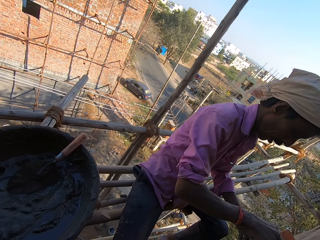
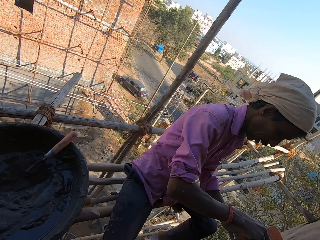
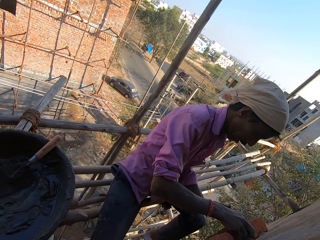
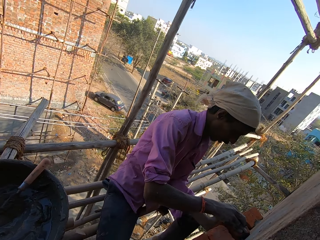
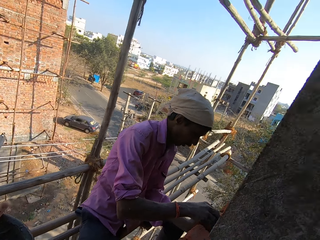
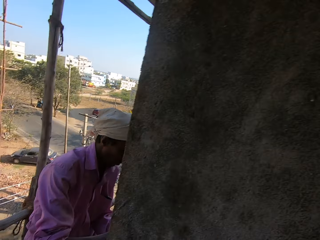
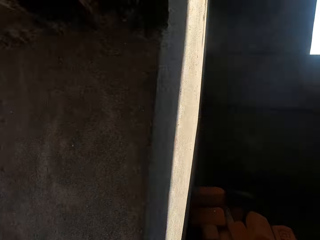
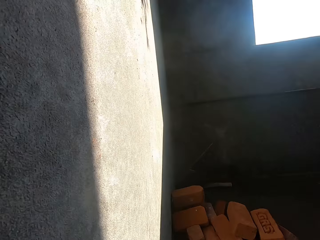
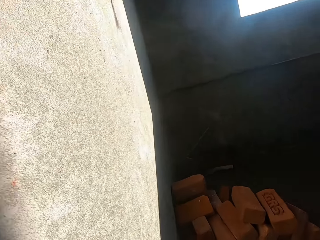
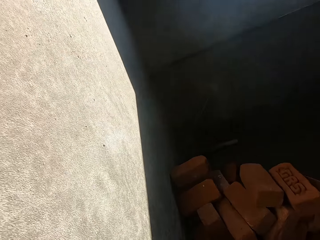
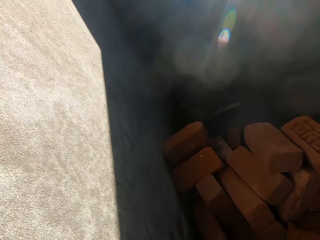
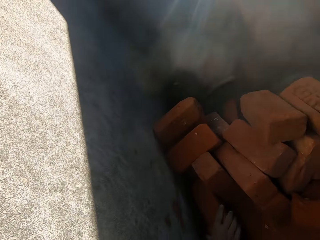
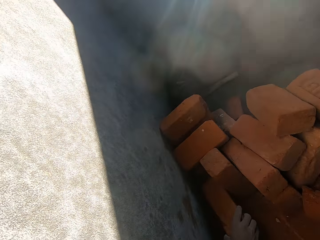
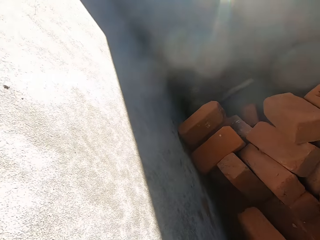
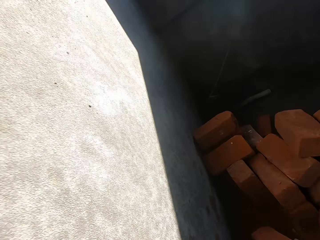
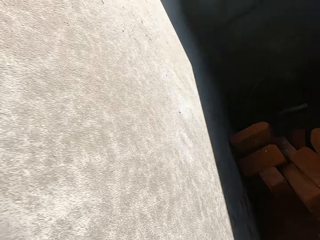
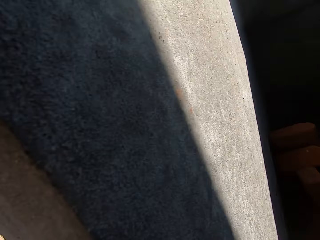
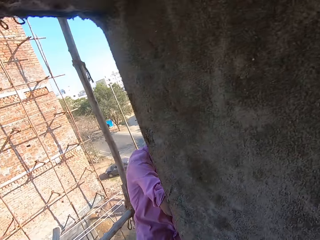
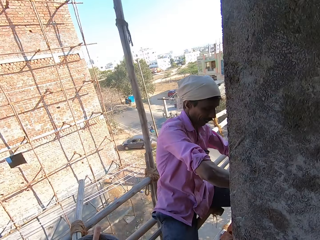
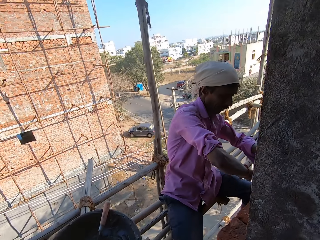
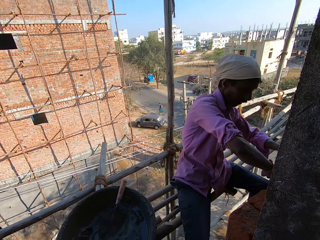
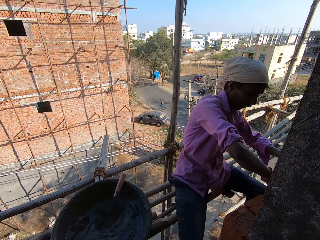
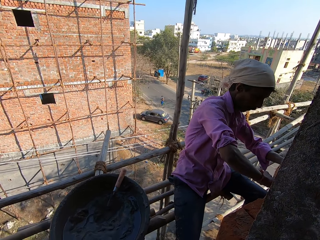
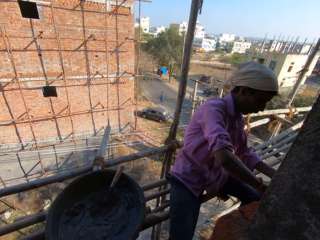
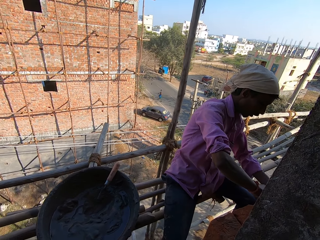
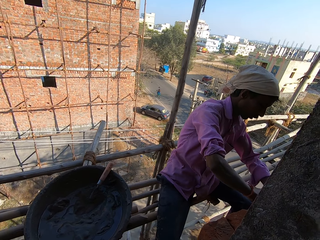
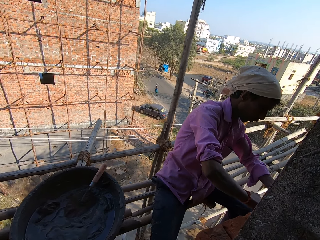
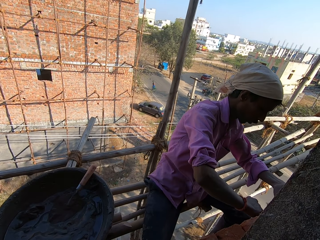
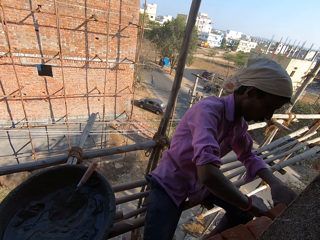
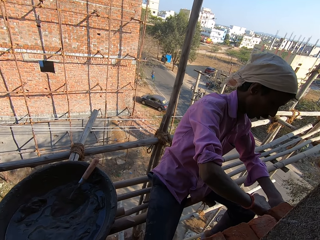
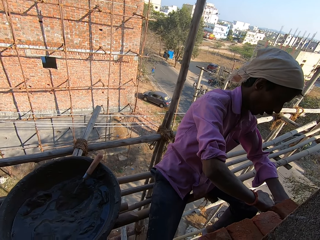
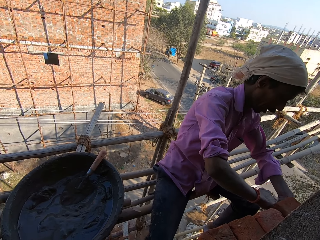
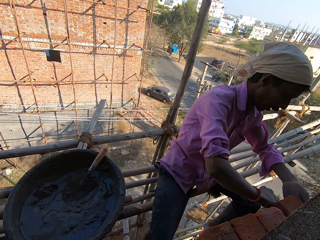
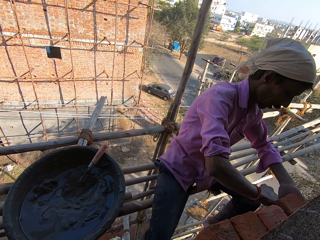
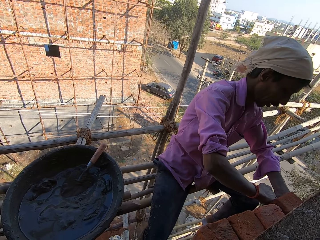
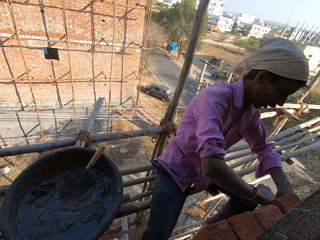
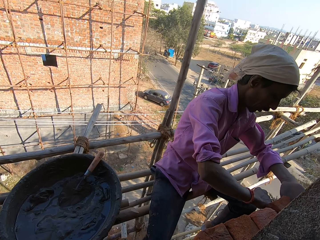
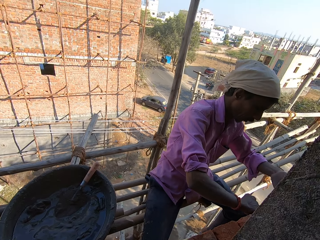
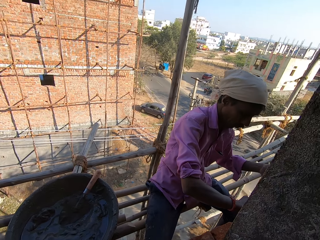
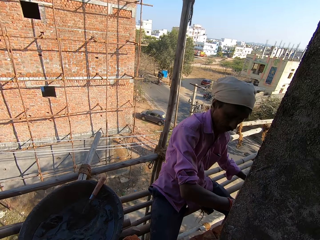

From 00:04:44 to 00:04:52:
The camera wearer picks a brick with his right hand.

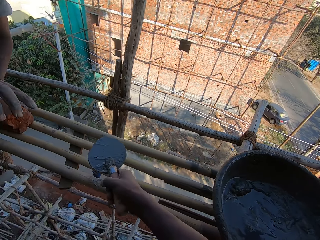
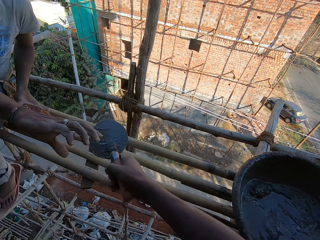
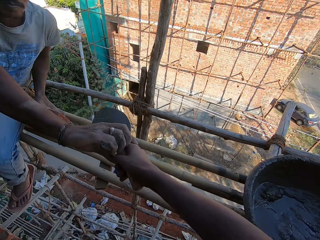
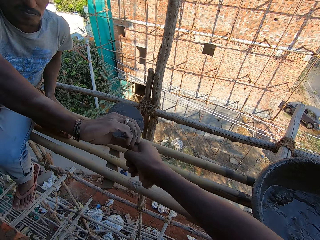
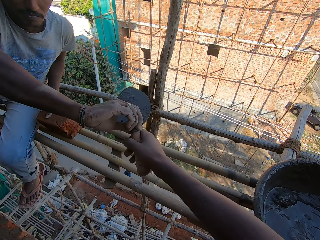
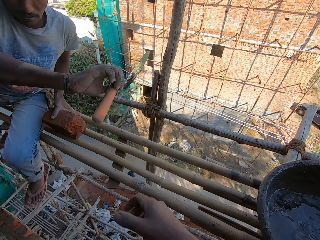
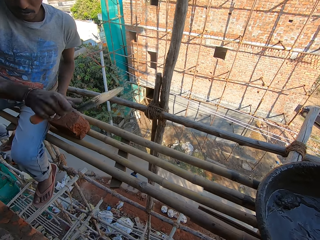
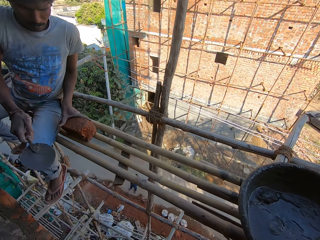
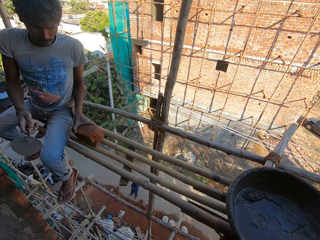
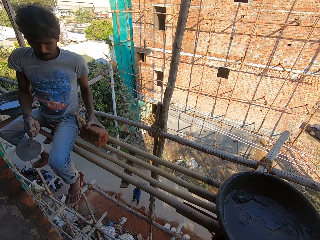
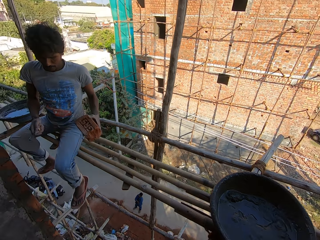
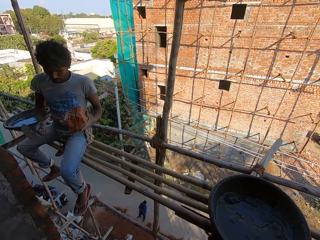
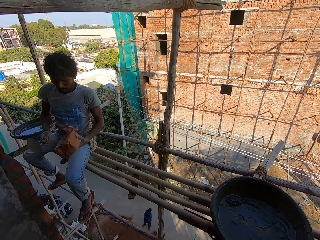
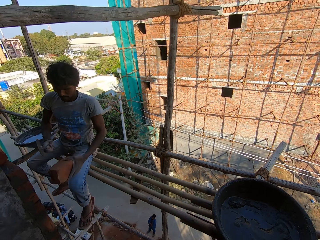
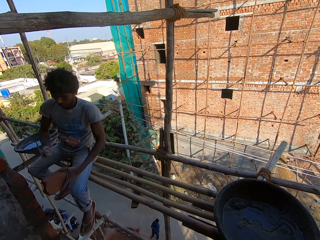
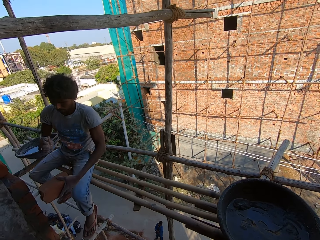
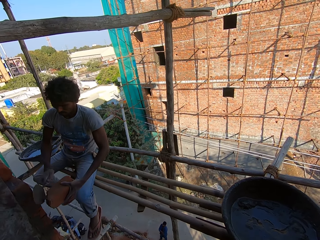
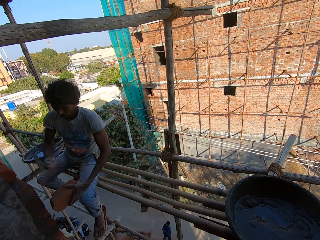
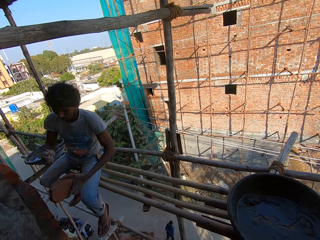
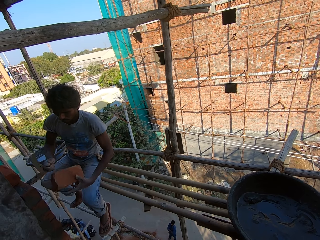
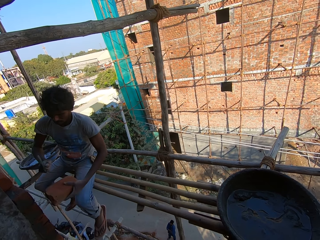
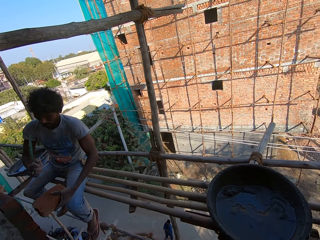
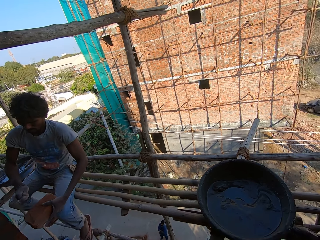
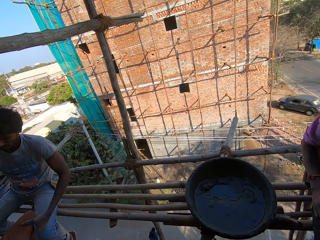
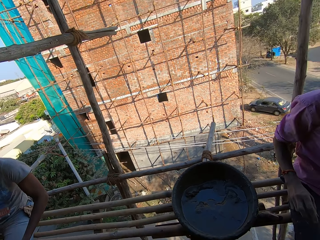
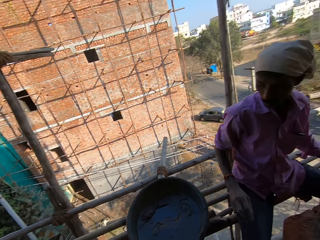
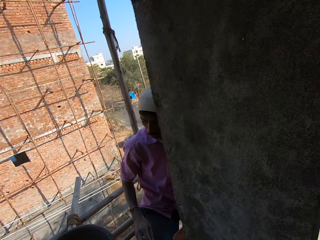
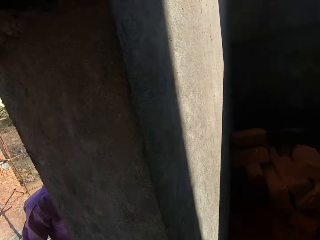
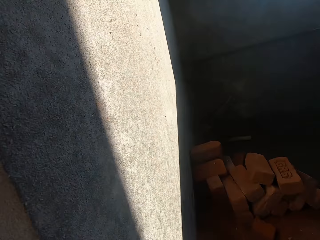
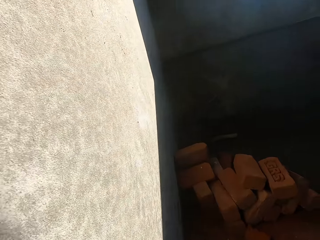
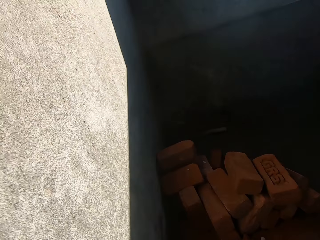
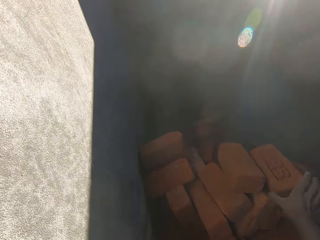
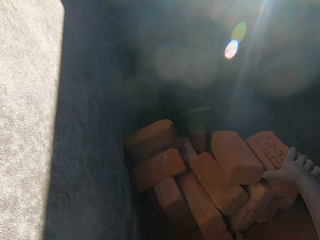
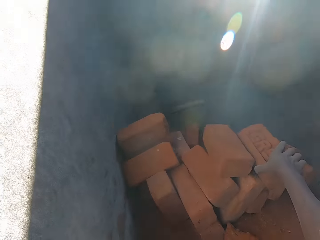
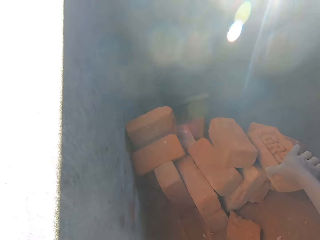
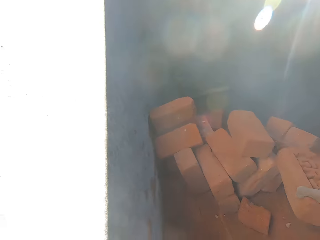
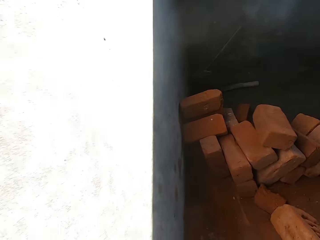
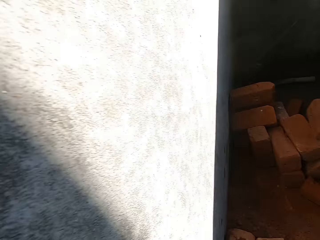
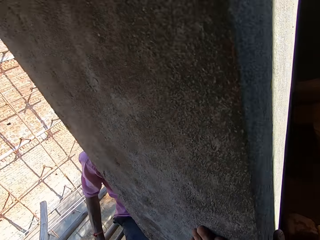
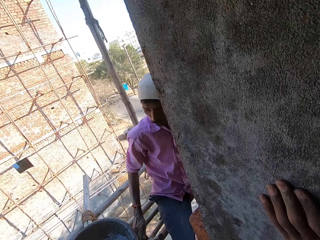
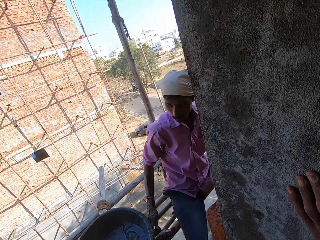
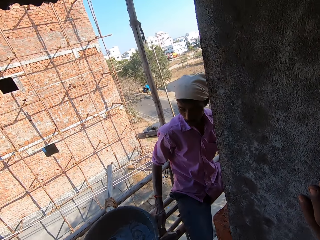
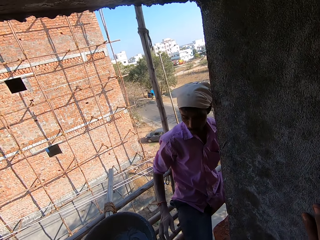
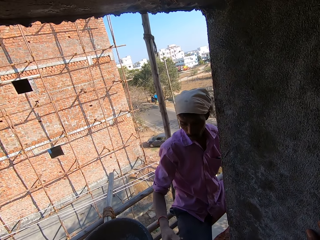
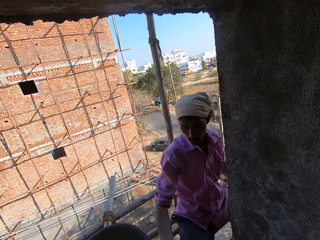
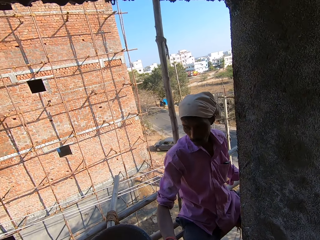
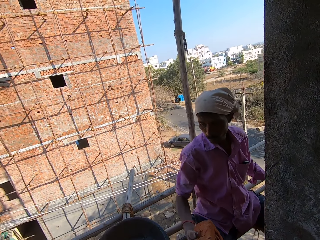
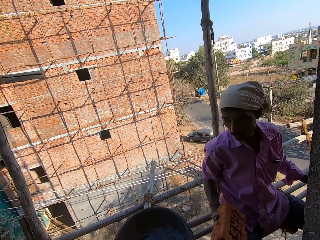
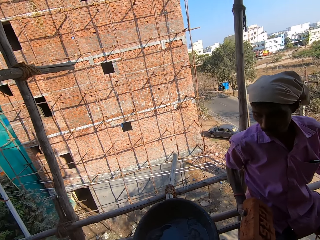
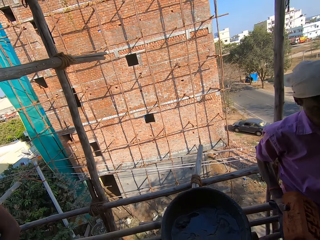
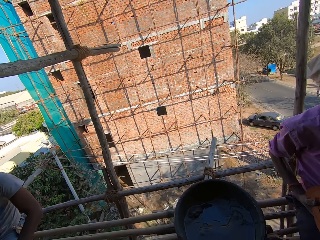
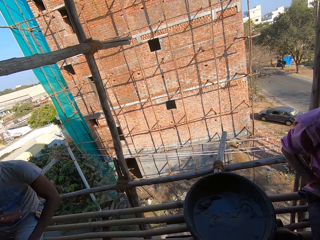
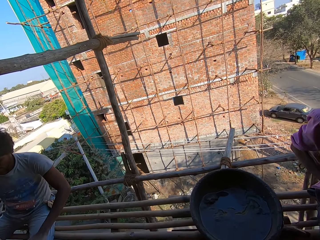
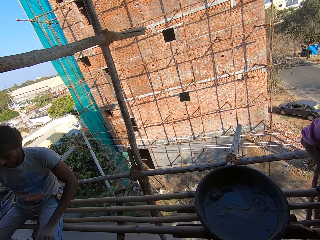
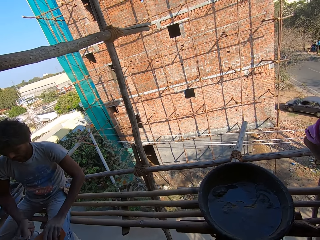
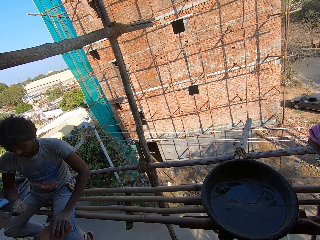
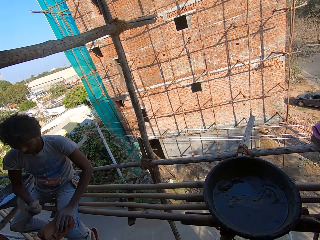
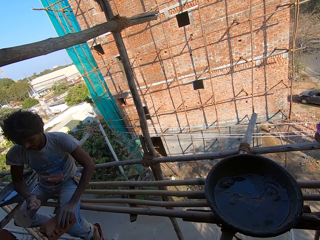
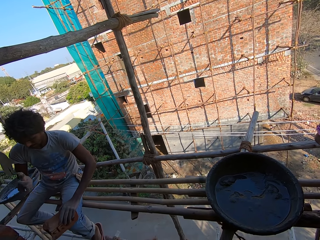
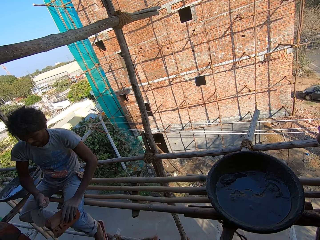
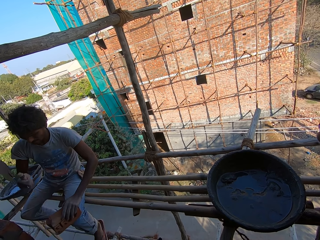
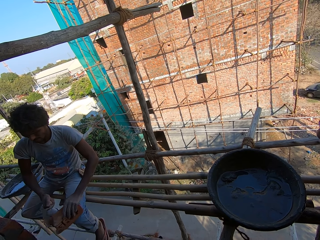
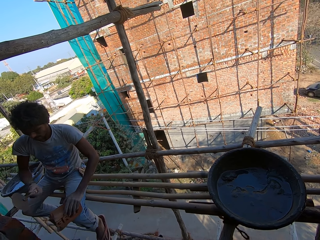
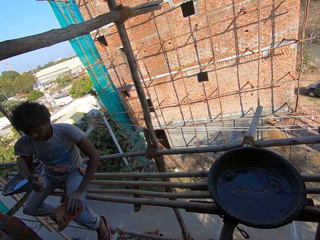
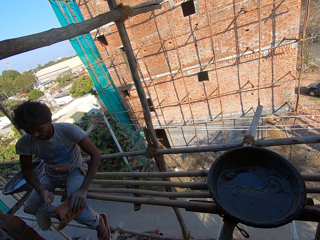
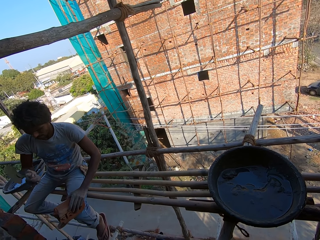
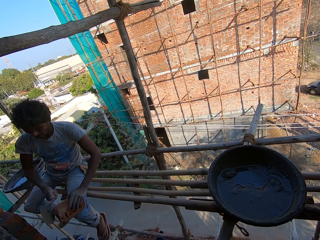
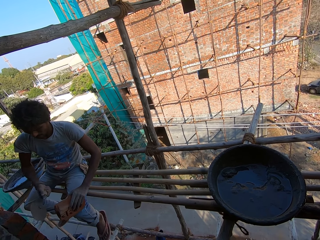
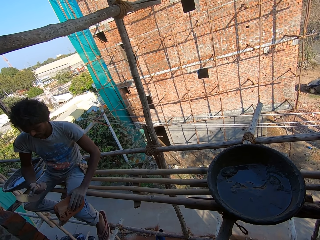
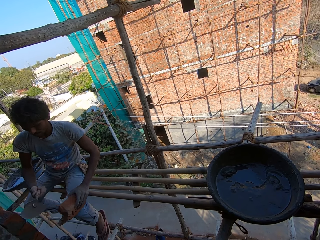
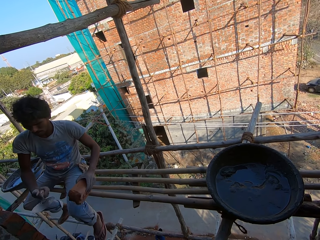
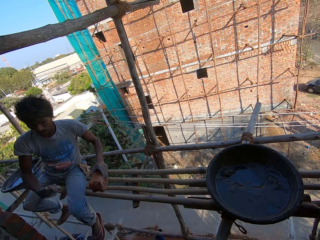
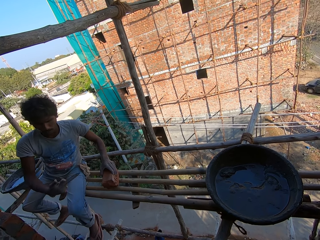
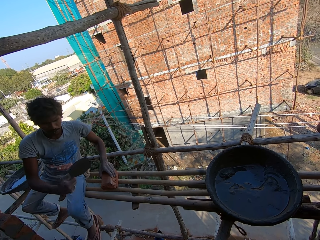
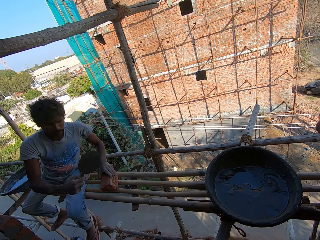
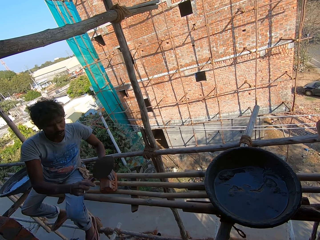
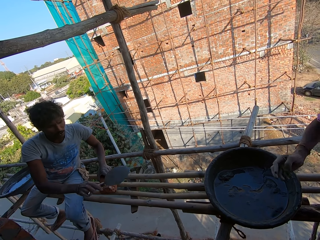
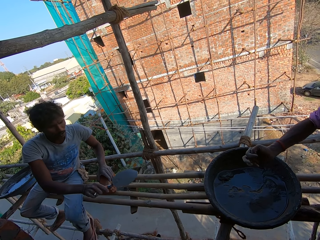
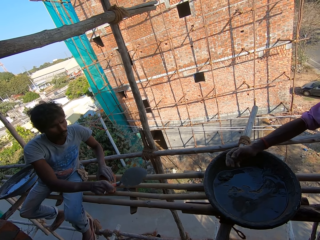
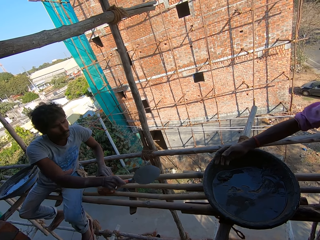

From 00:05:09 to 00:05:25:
The camera wearer gives a cement spoon to a man. The man picks a brick and hits the brick. The camera wearer turns back. He picks a brick with his right hand. He gives another man the brick. He looks around. The first man hits the brick. The camera wearer talks to the first man.
